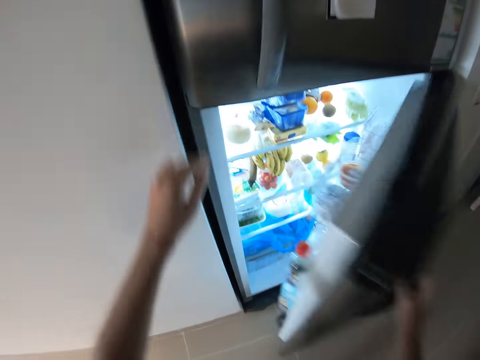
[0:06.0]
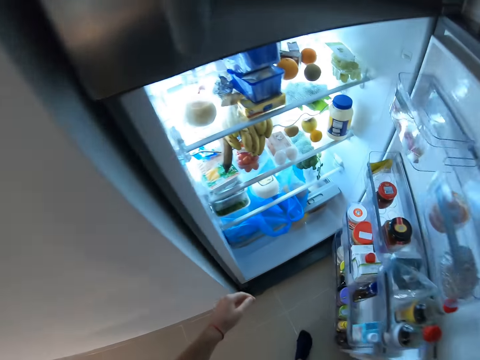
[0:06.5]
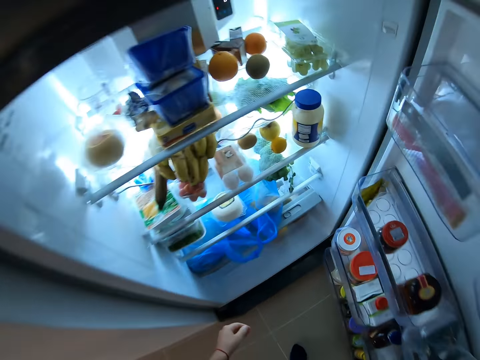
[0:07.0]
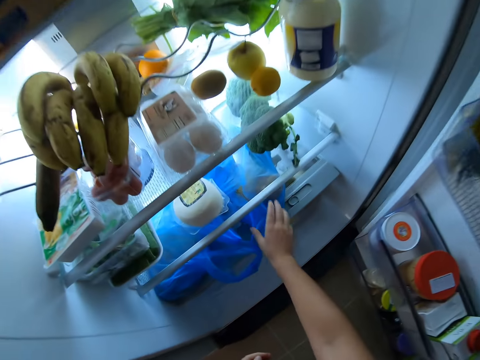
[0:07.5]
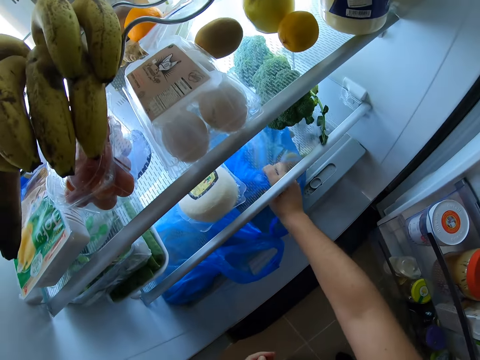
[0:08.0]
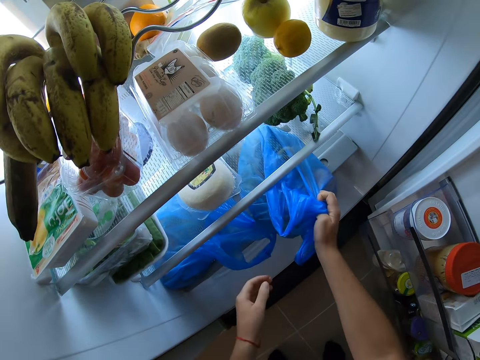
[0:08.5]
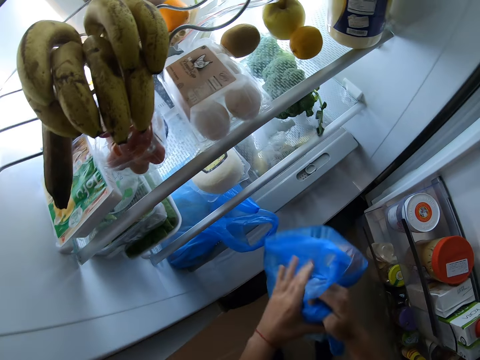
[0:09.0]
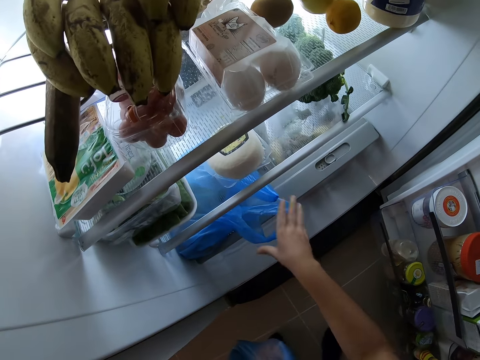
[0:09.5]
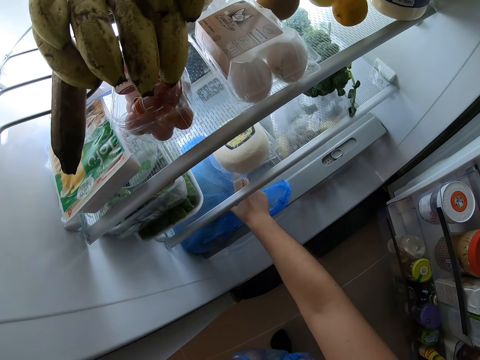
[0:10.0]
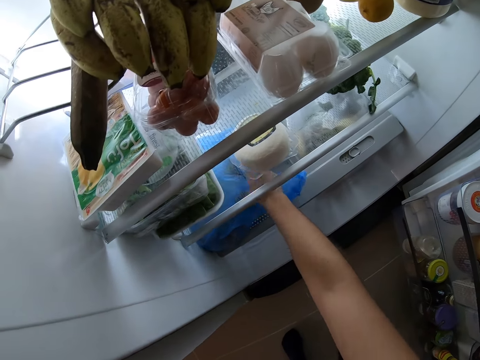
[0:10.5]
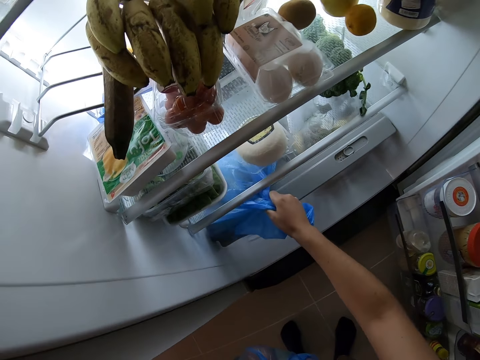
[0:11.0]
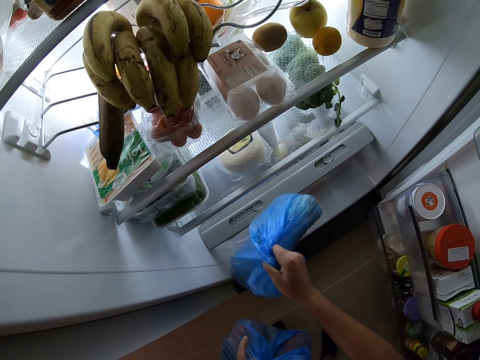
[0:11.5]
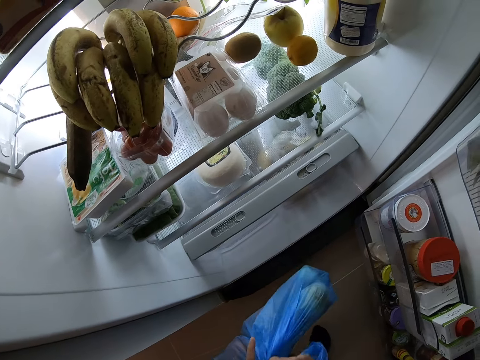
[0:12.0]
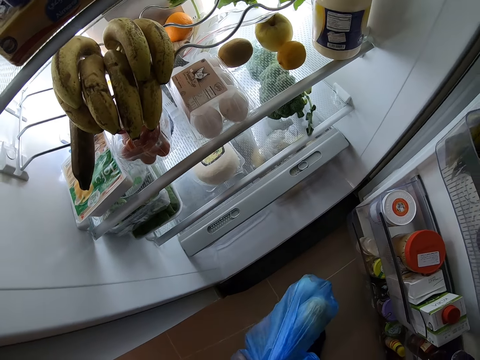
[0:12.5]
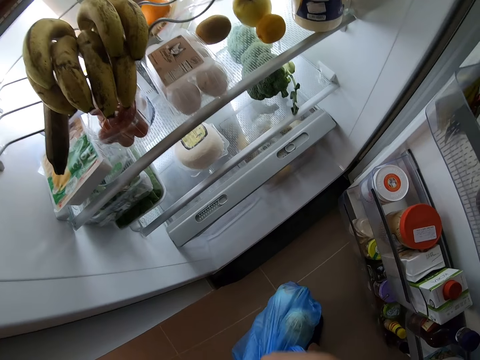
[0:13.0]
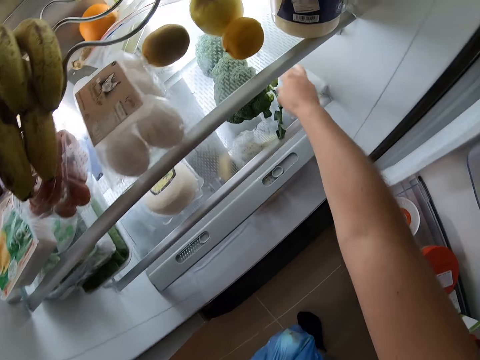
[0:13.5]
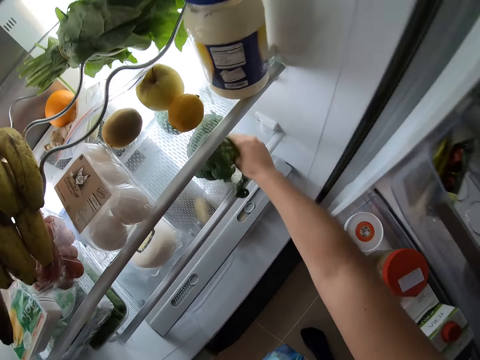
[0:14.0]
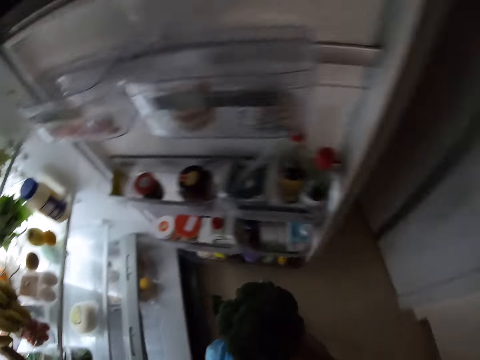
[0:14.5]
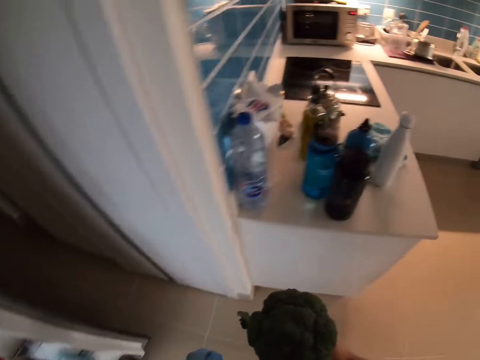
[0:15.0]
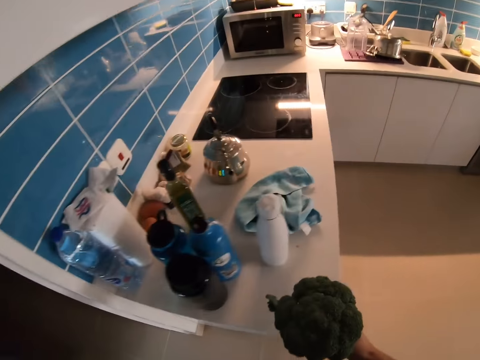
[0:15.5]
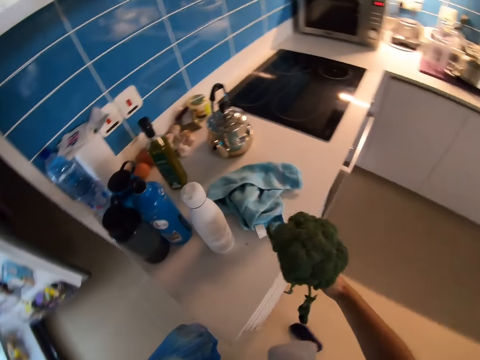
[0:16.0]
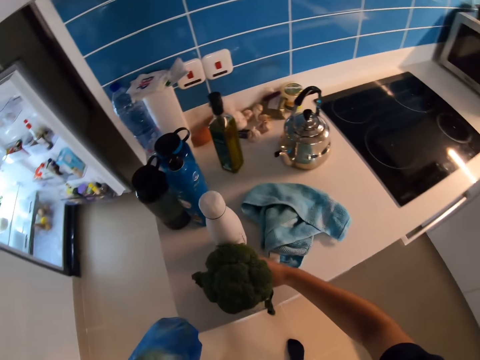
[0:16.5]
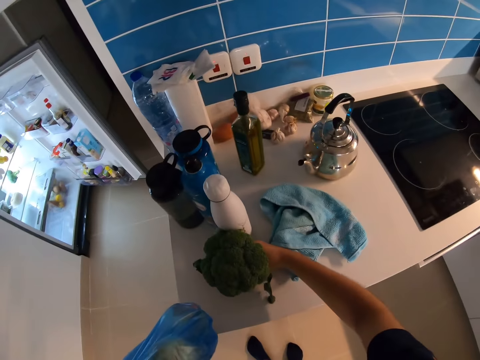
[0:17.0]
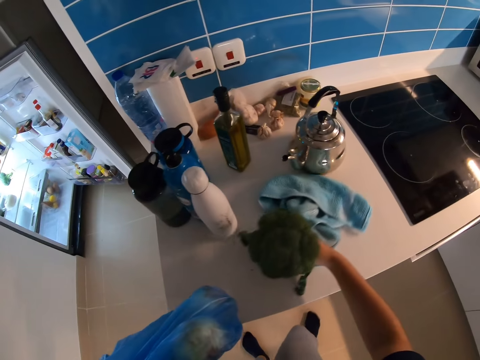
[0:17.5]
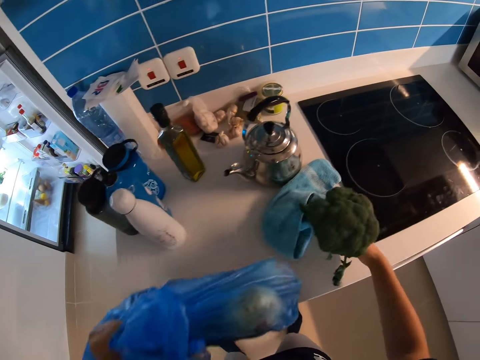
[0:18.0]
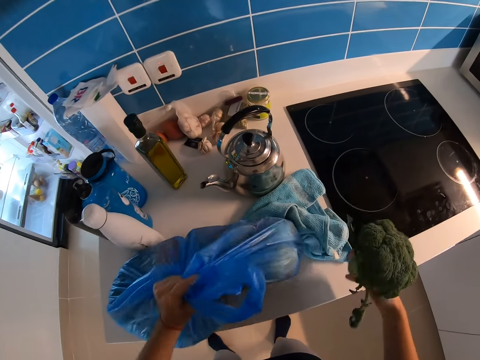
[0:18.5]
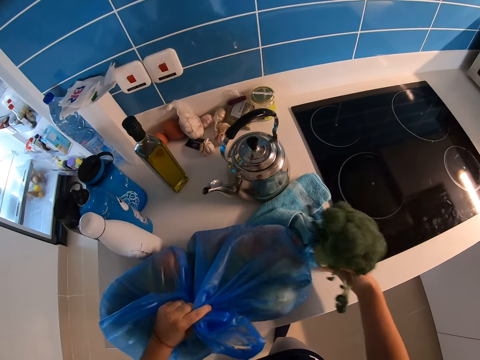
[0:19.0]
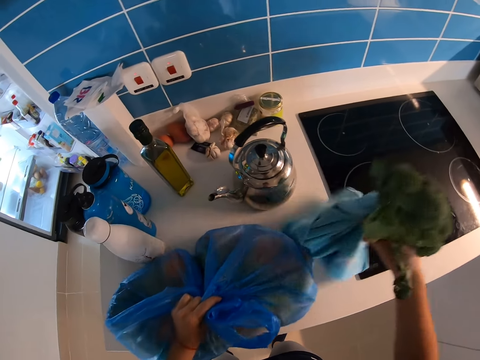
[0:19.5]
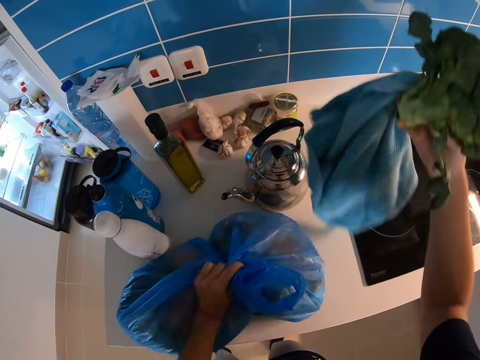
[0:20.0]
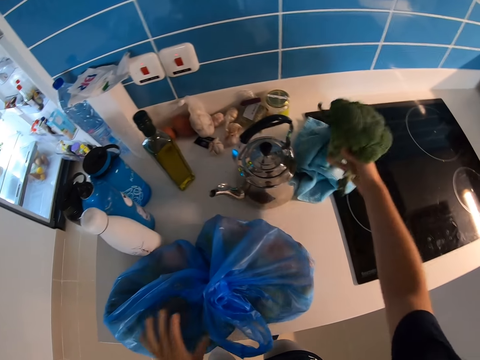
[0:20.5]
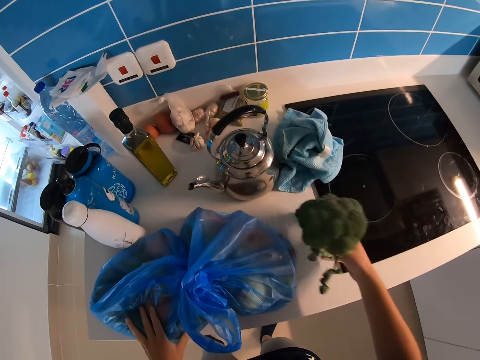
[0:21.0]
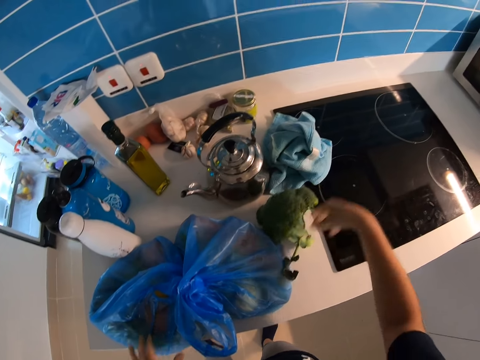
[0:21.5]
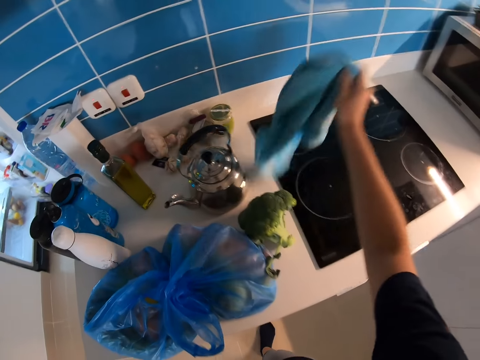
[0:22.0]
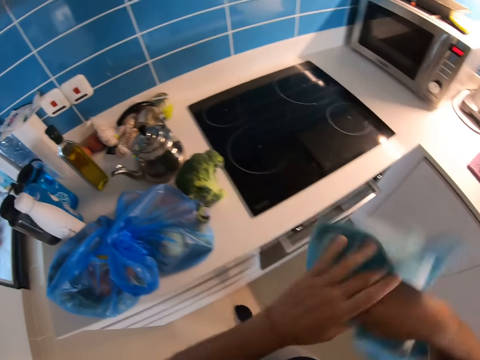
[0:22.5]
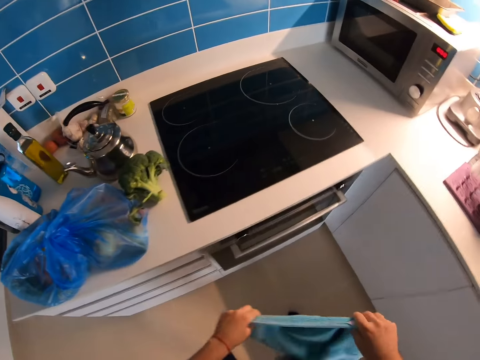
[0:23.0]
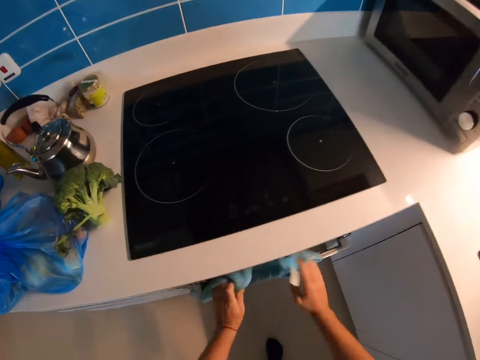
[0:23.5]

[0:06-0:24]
The camera wearer opens the fridge. They pick bags of vegetables from the fridge. They pick broccoli. They walk in the kitchen. They clear the table. They put the bags of vegetables on the counter. They pick the hand towel, put the towel on the counter, and put the broccoli on the counter. They pick the hand towel and hang the hand towel on the gas.

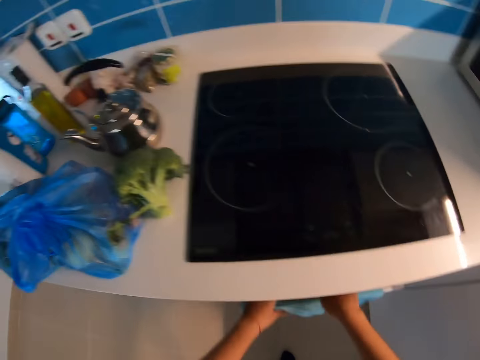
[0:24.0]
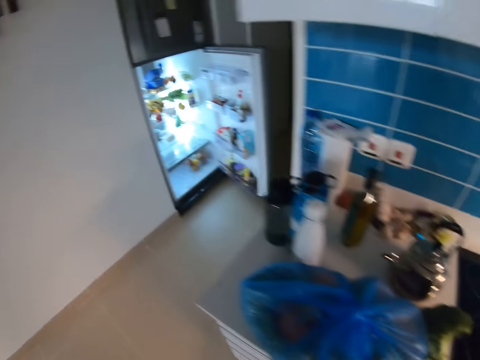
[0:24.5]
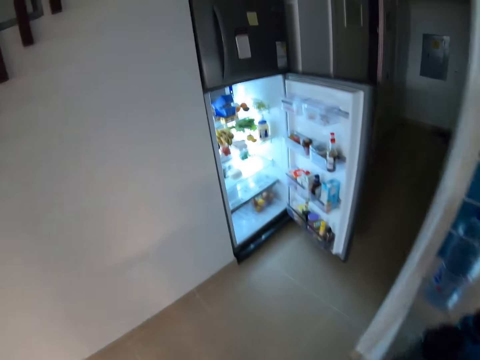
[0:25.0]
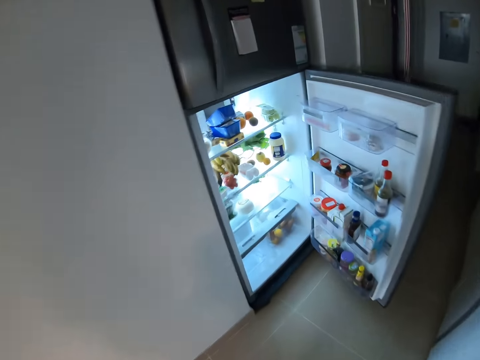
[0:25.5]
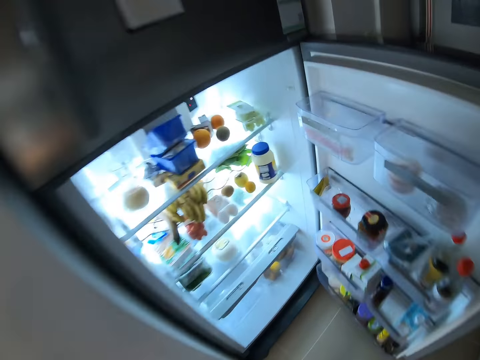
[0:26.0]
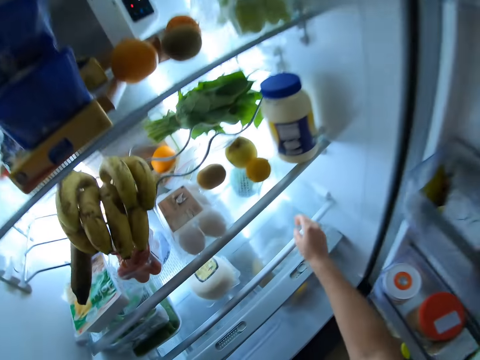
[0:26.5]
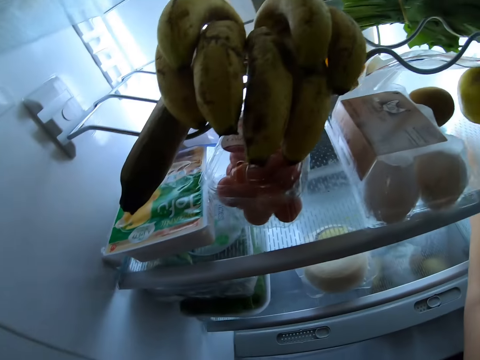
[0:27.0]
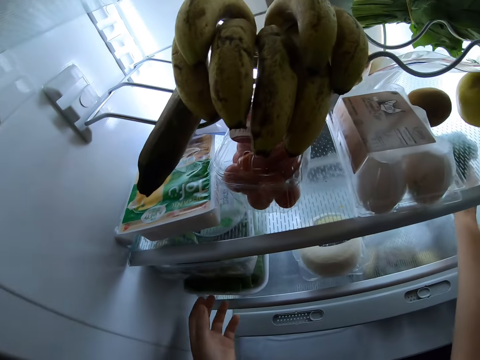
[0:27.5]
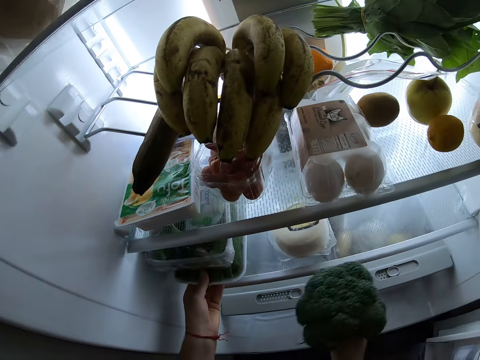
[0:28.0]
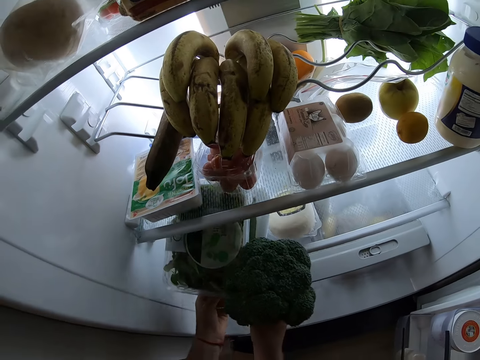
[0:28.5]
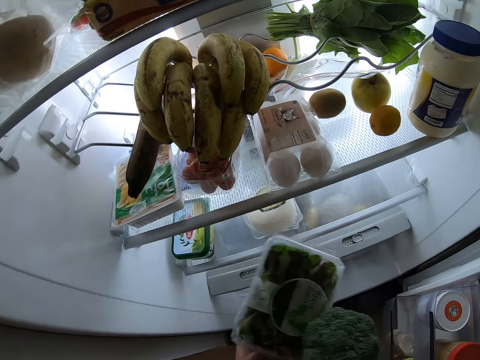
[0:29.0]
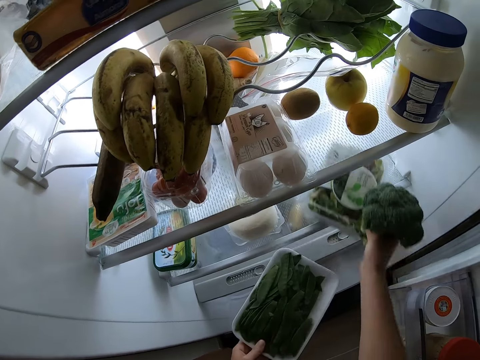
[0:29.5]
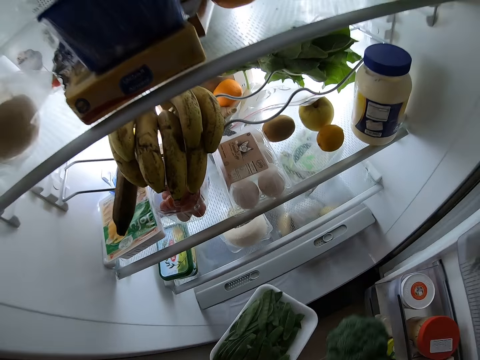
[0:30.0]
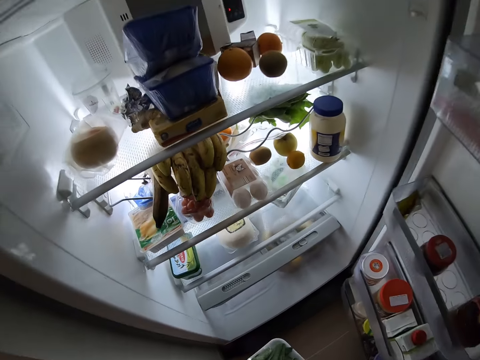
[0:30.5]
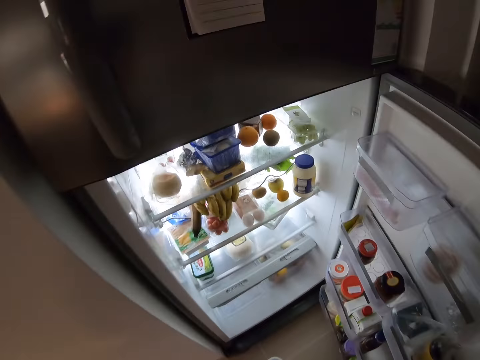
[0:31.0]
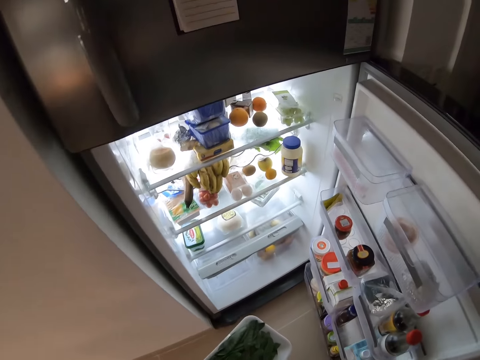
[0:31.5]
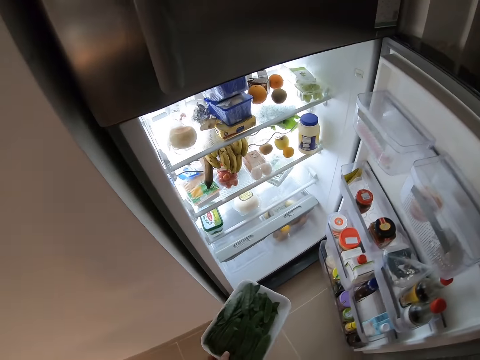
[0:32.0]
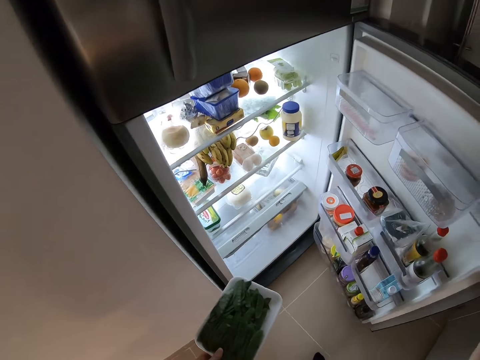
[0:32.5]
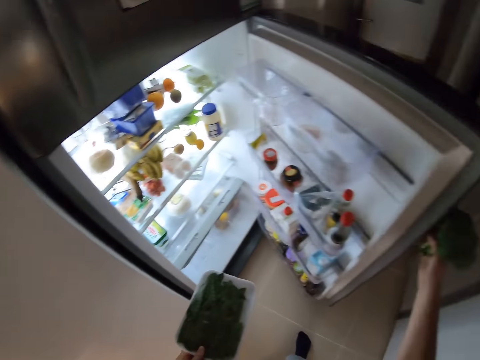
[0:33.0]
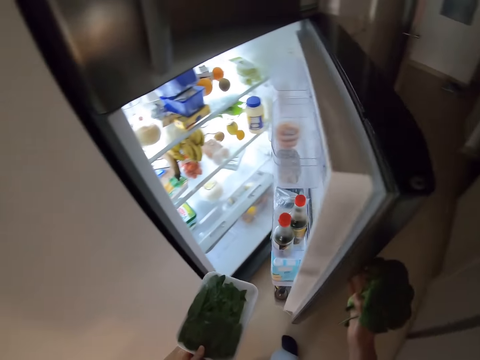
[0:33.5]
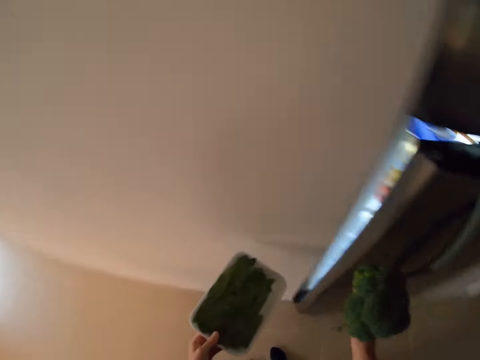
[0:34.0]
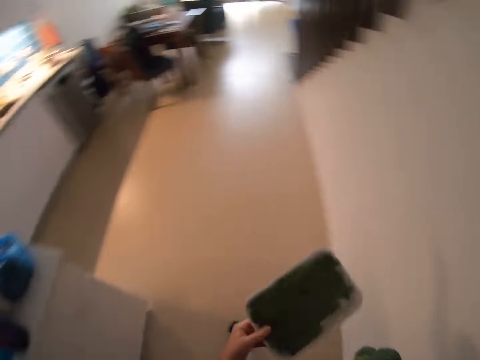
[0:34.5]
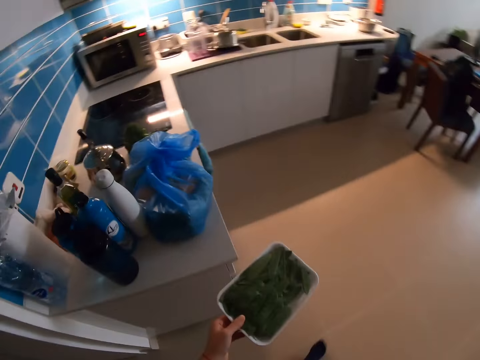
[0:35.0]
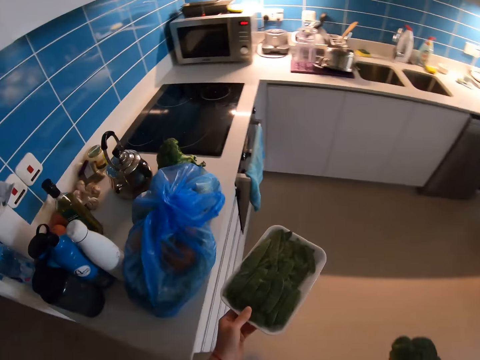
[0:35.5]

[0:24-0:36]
The camera wearer walks in the kitchen. They pick broccoli from the fridge, pick packed vegetables, and put the packed vegetables in the fridge. They close the fridge. They walk in the kitchen.
